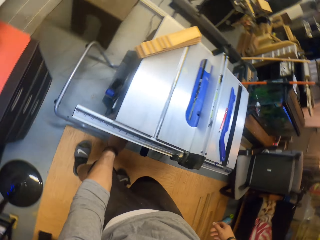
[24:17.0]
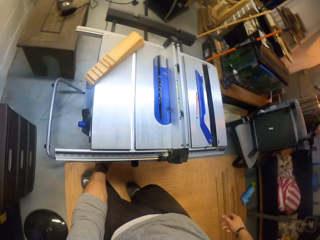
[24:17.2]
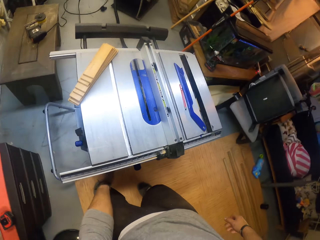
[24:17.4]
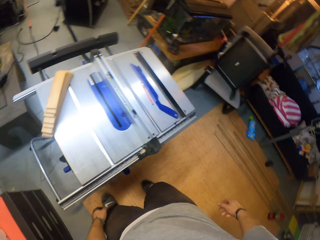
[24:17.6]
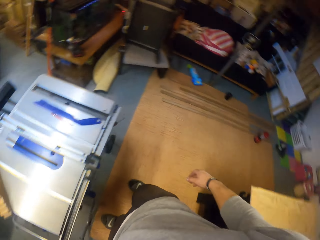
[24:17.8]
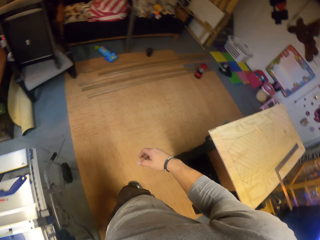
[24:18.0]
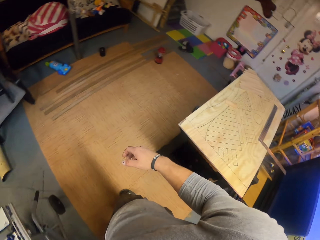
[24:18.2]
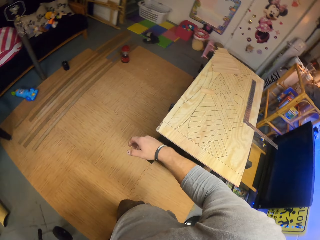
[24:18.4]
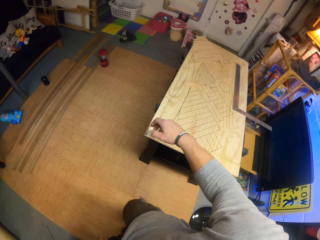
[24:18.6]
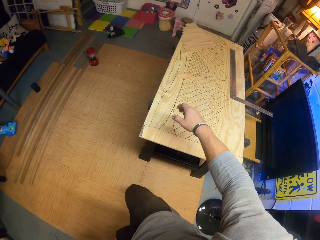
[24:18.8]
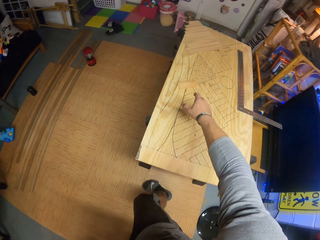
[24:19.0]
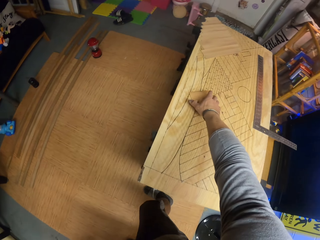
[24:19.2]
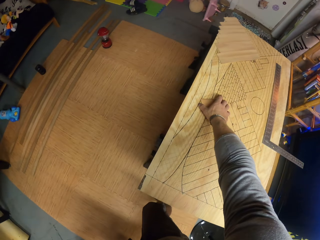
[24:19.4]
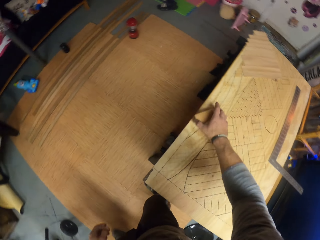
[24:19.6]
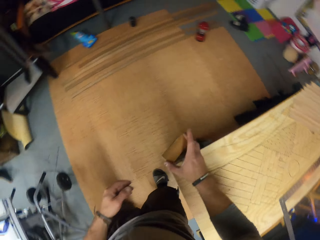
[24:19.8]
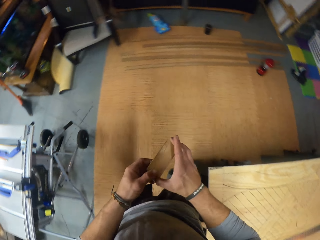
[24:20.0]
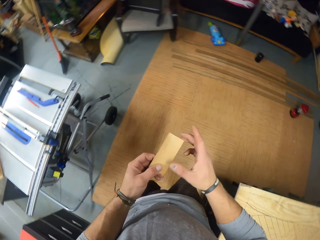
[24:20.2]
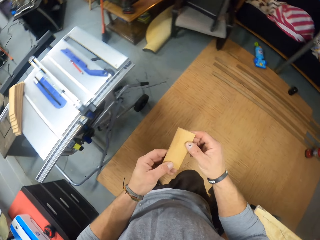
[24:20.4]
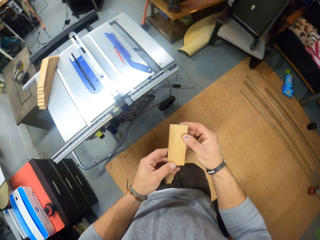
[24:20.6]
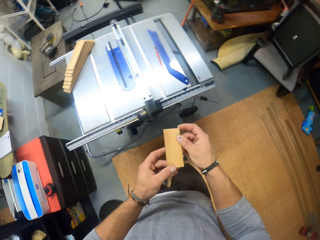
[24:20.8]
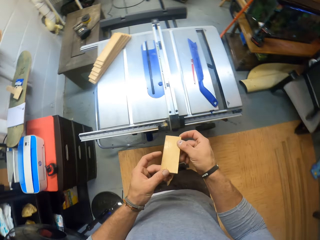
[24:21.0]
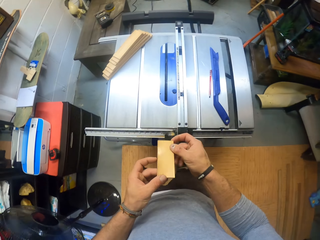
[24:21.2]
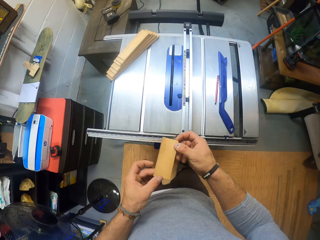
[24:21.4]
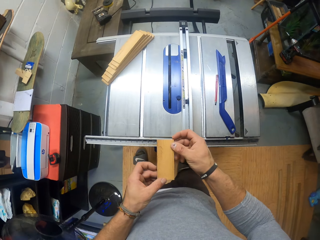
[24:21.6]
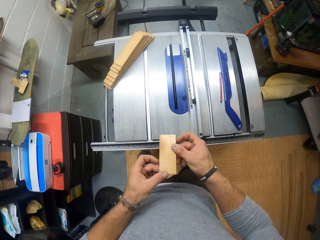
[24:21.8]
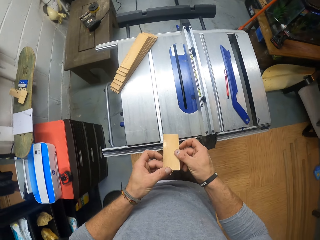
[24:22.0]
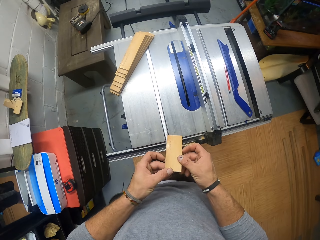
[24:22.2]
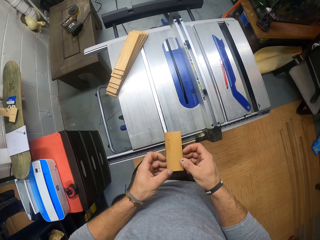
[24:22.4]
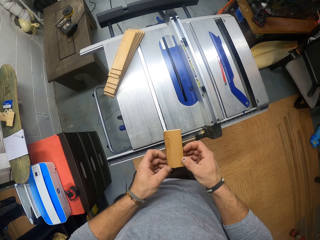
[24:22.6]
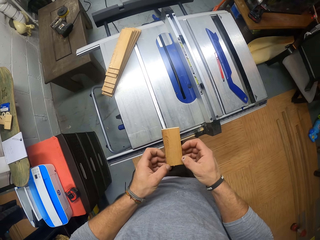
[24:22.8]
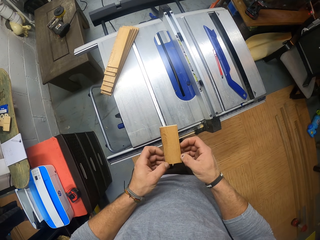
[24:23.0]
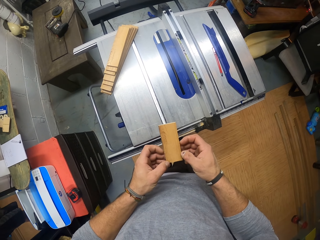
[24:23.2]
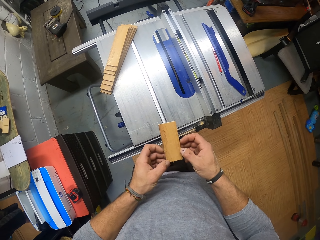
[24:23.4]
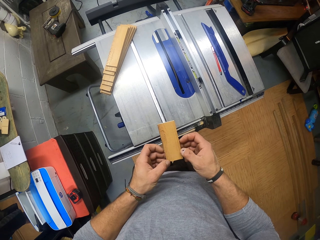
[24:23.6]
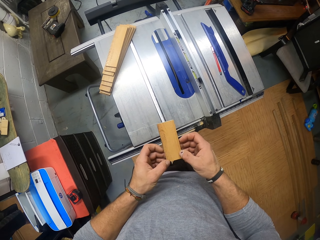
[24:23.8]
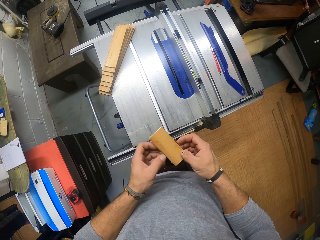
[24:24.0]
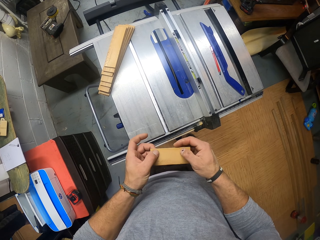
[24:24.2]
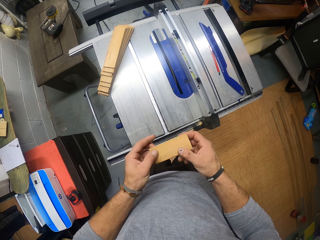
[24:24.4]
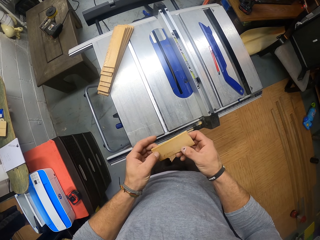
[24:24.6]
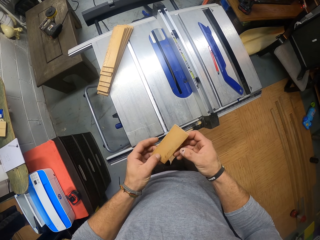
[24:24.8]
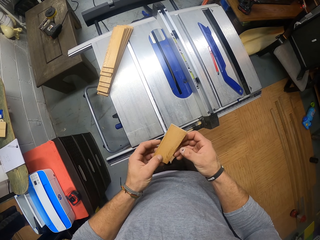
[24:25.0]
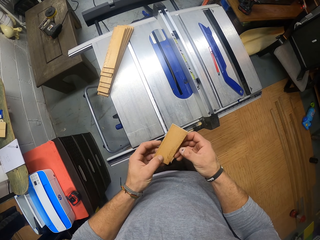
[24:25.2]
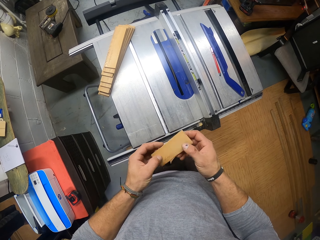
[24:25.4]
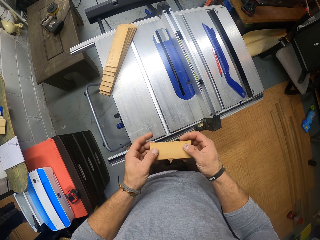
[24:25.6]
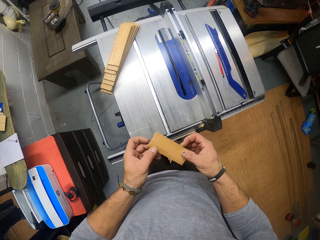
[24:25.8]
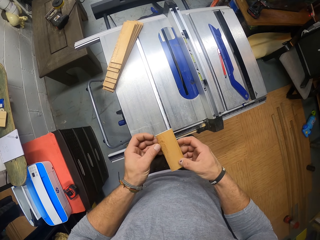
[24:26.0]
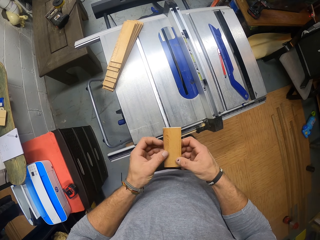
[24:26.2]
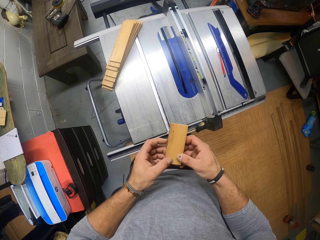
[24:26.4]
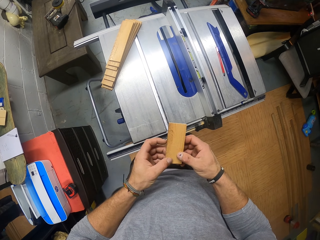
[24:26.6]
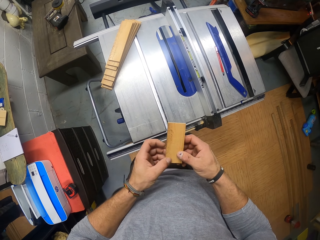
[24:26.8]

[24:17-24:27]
The camera wearer picks something under the cutting machine. He walks from the woodwork machine to a table. He picks a small piece of wood from the table with his right hand. He holds the piece of wood with both hands. He walks to the woodwork machine from the table.

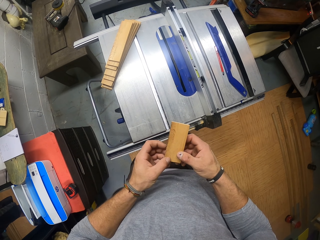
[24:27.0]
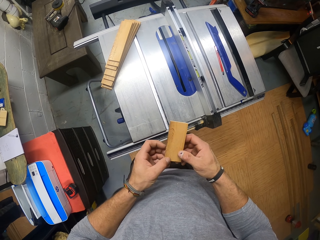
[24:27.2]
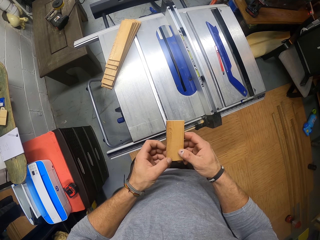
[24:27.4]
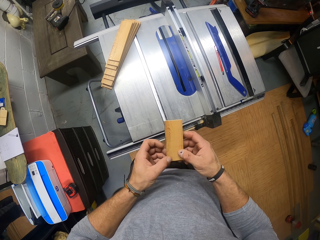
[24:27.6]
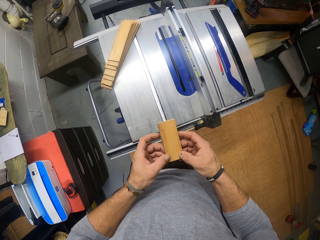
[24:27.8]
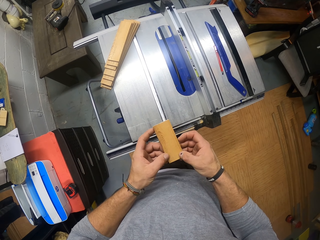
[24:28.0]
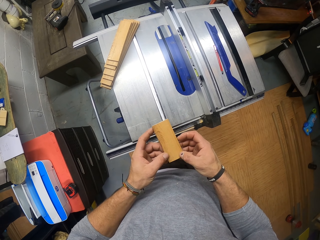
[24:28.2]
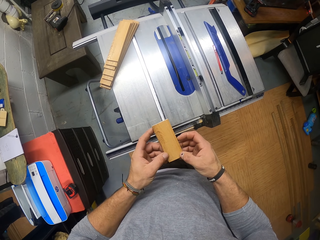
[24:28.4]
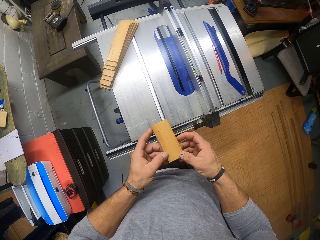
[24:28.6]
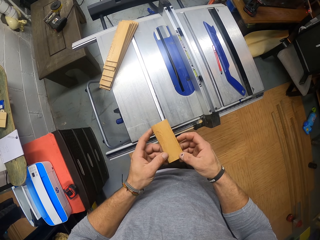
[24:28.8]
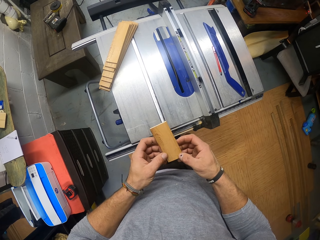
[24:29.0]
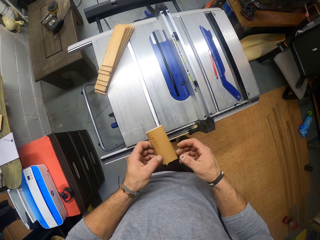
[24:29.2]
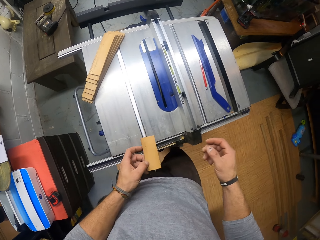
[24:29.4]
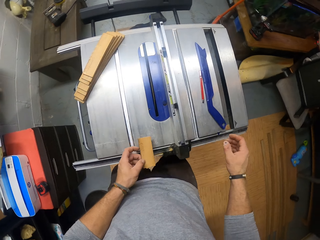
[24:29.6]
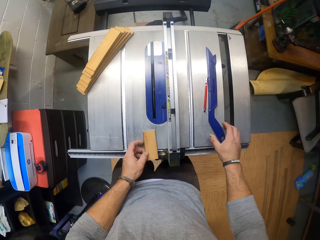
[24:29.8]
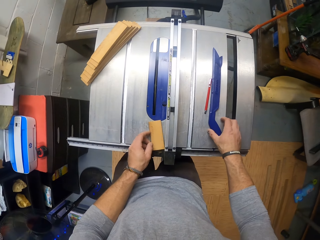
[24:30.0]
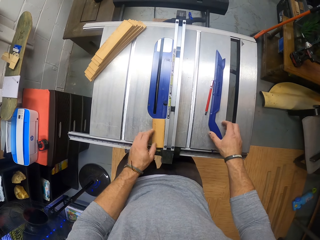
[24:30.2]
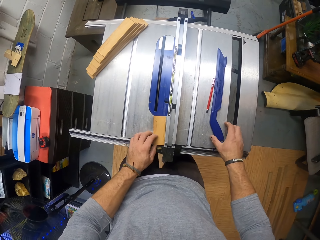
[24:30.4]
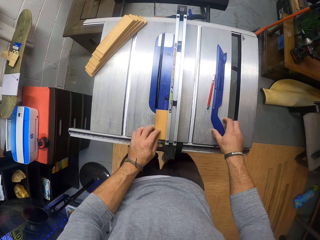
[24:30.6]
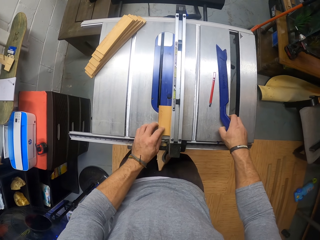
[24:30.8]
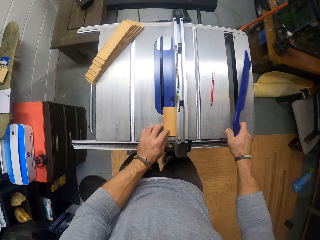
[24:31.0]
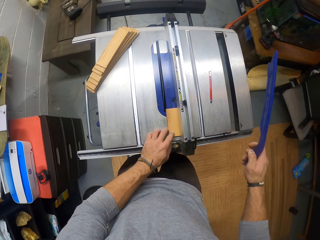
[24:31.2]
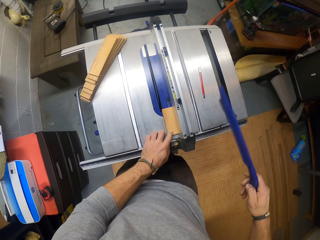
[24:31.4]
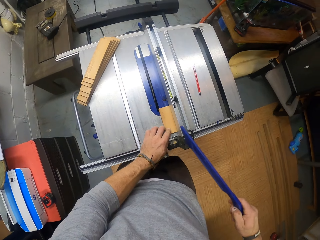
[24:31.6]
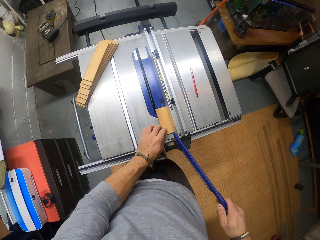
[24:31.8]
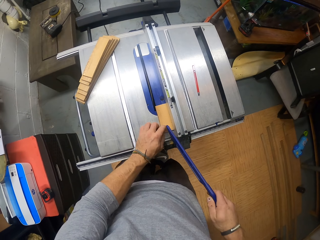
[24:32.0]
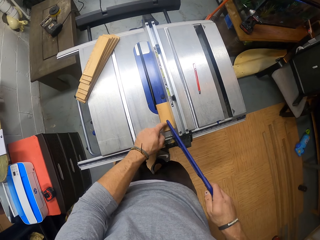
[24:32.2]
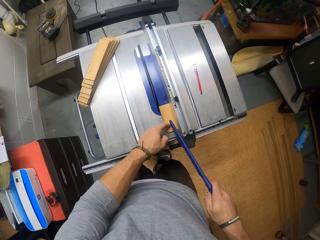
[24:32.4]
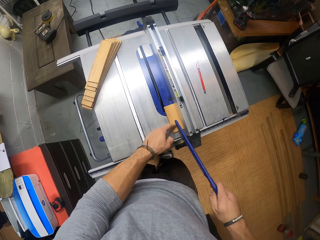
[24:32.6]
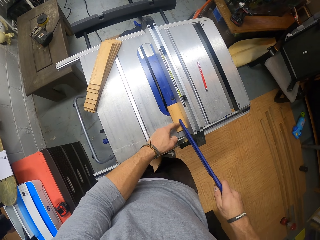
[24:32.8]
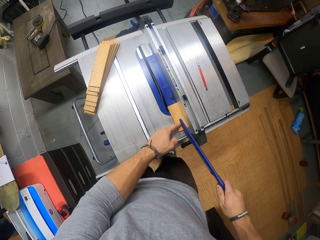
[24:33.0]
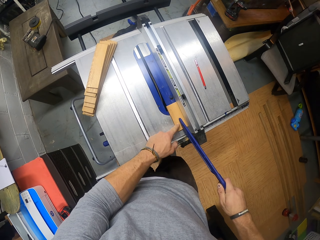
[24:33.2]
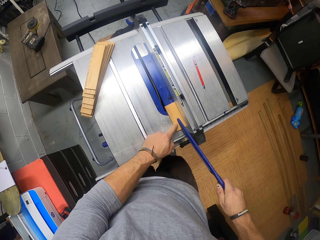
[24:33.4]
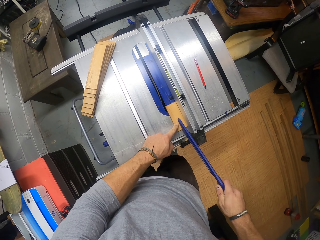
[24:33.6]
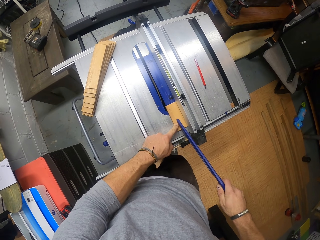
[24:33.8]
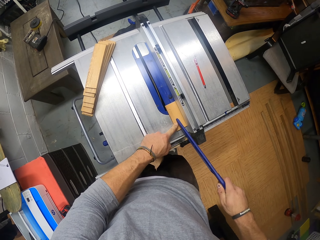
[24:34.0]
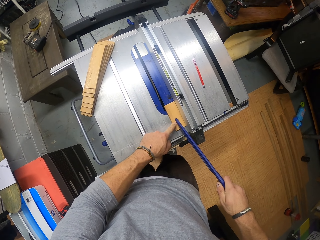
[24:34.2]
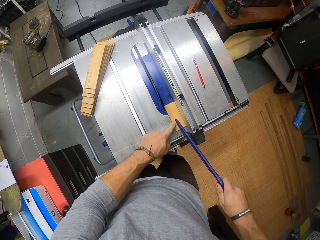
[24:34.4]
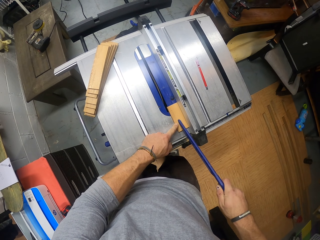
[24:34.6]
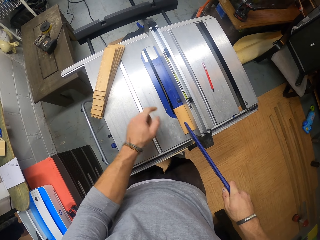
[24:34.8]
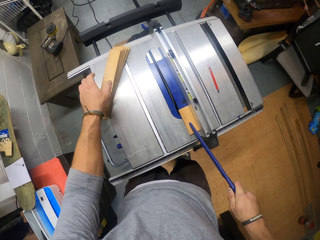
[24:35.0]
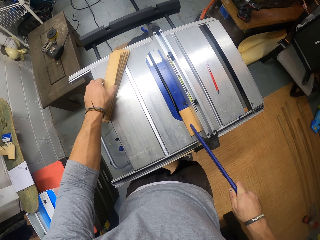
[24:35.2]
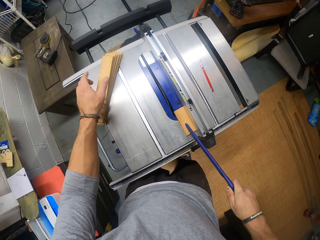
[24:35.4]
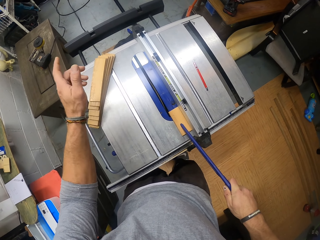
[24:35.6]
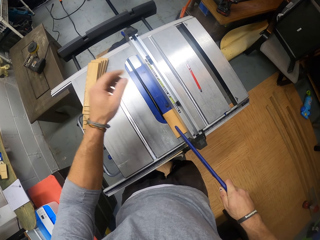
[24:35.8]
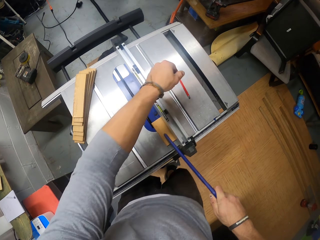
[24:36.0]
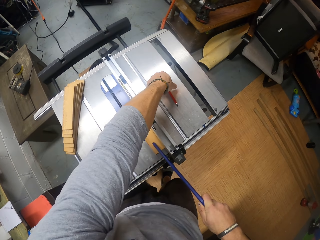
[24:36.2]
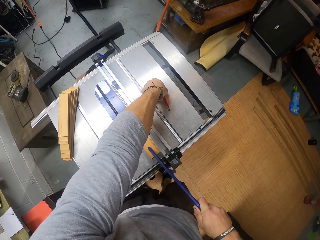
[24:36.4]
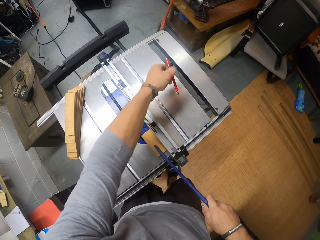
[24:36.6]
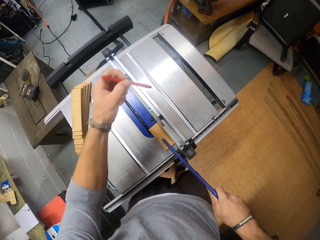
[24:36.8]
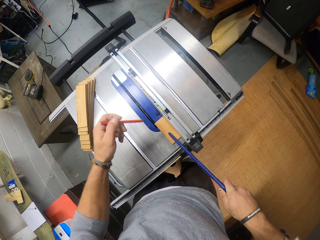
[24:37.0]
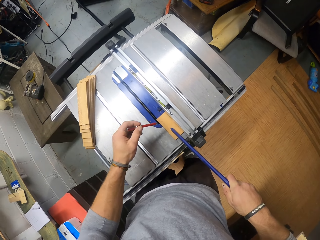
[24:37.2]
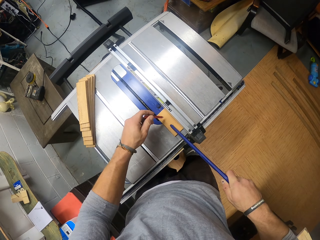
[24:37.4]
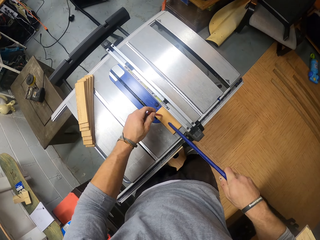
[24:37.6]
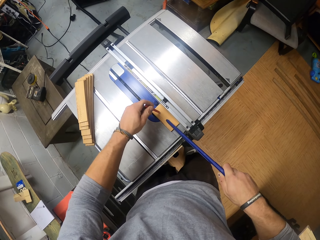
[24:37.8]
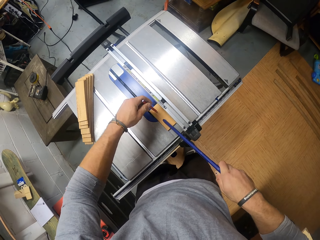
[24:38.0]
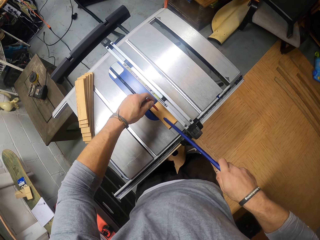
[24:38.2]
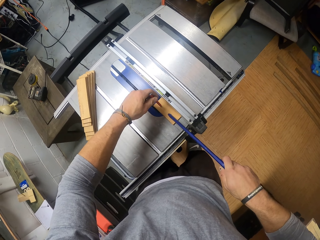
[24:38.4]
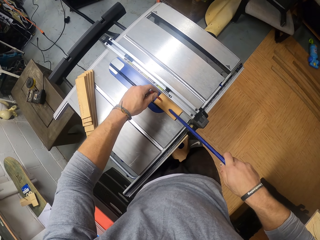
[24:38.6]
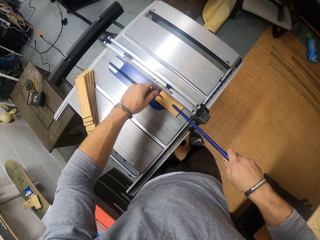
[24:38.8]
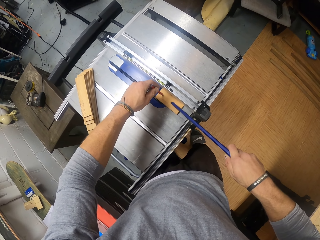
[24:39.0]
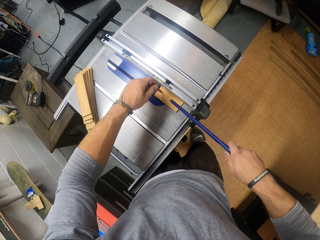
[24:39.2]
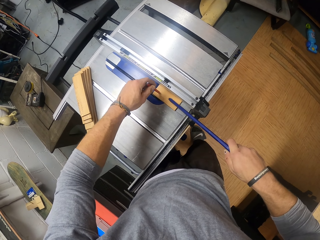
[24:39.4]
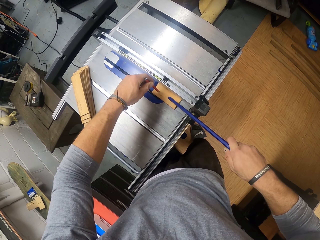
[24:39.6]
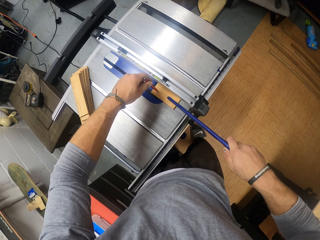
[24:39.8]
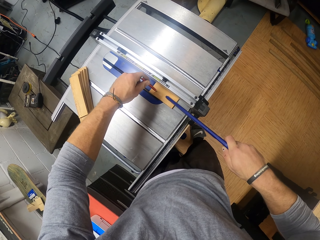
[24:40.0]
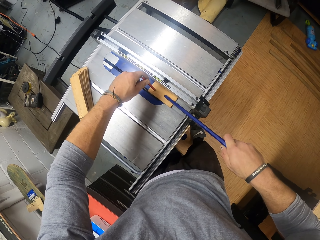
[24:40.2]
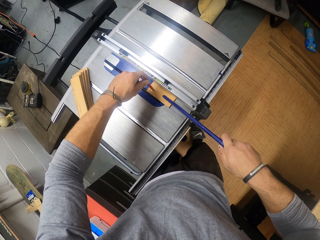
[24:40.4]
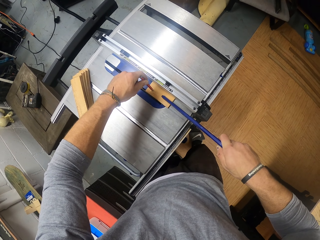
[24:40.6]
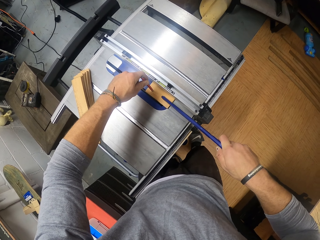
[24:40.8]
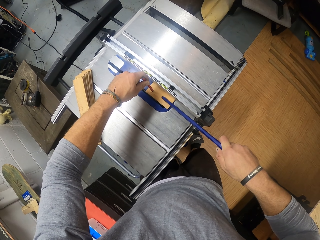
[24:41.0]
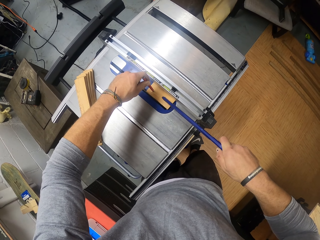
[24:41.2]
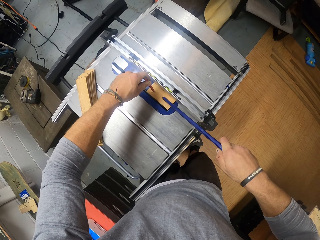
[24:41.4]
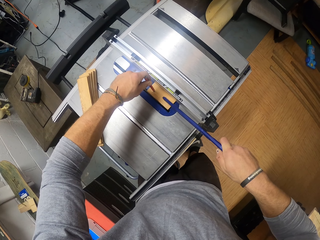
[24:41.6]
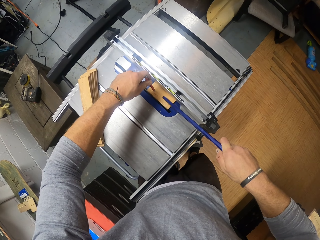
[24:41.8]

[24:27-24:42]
The camera wearer places the piece of wood on the woodwork machine with his left hand. He picks the wood adjuster on the woodwork machine with his right hand. He adjusts the piece of wood on the woodwork machine with the wood adjuster in his right hand. He touches the pieces of wood on the woodwork machine with his left hand. He picks the pencil on the woodwork machine with his left hand. He places the pencil on the piece of wood on the woodwork machine with his left hand. He uses the pencil to push the piece of wood.
